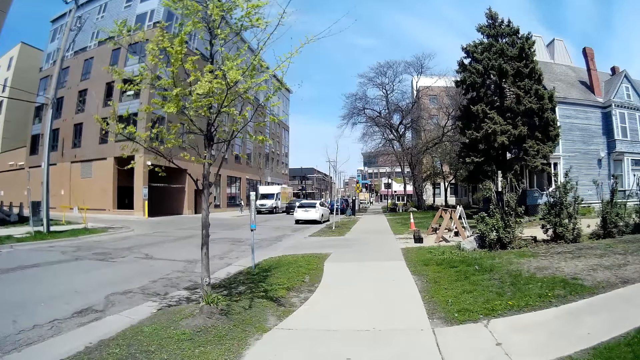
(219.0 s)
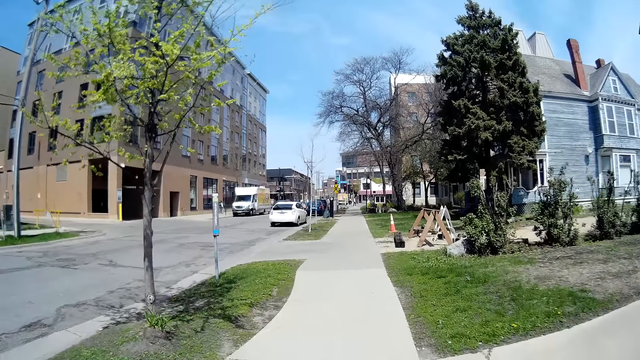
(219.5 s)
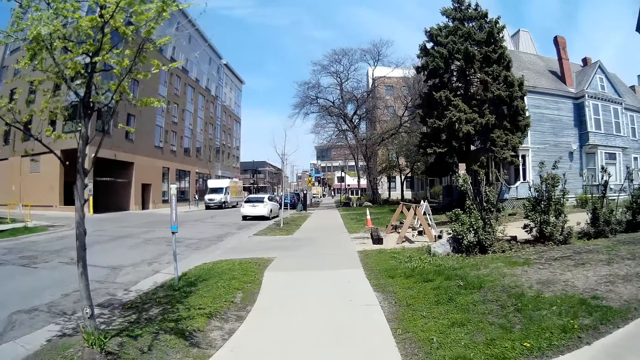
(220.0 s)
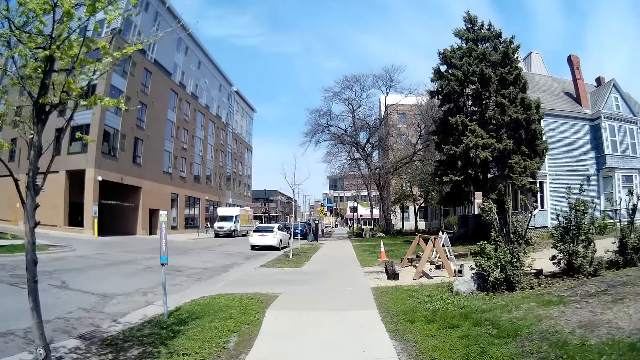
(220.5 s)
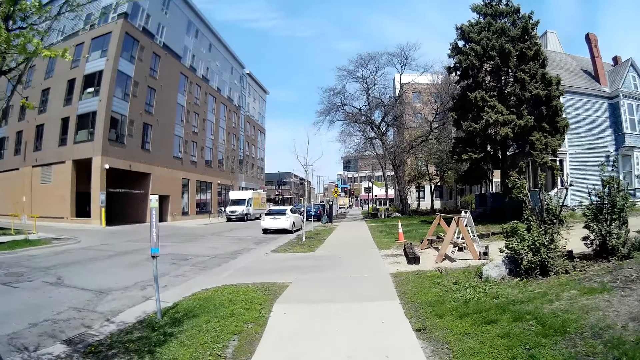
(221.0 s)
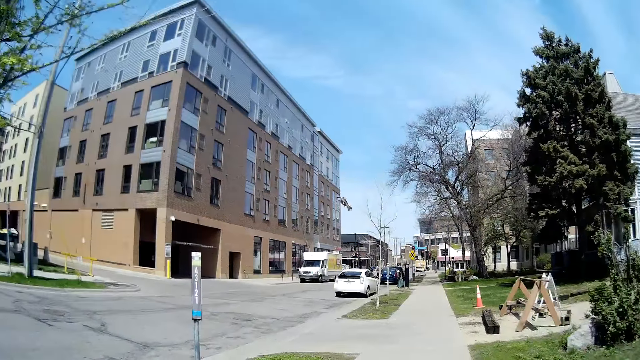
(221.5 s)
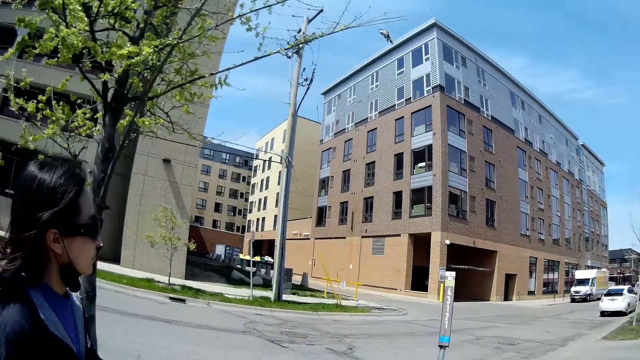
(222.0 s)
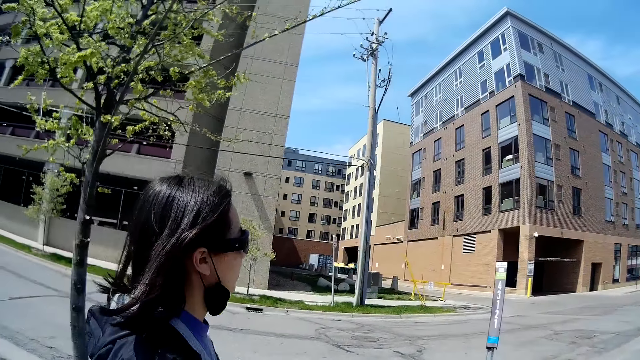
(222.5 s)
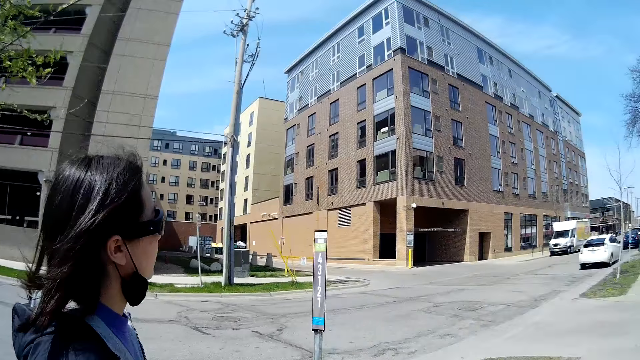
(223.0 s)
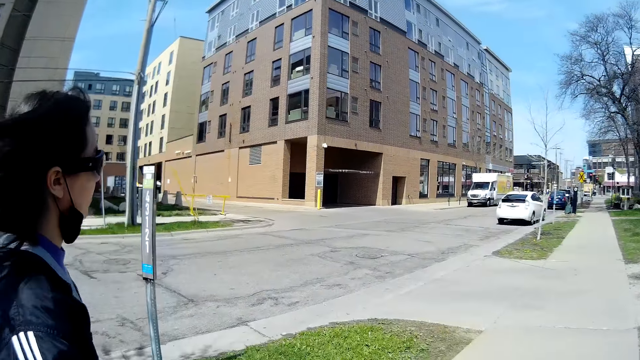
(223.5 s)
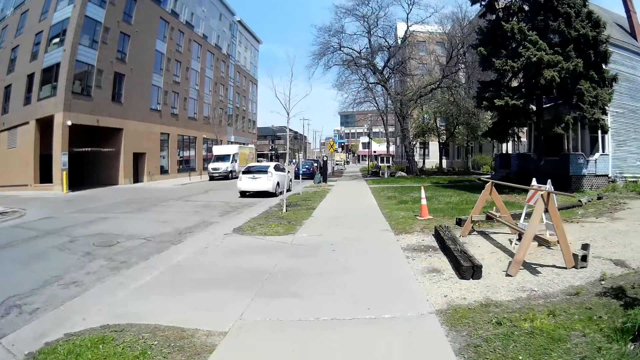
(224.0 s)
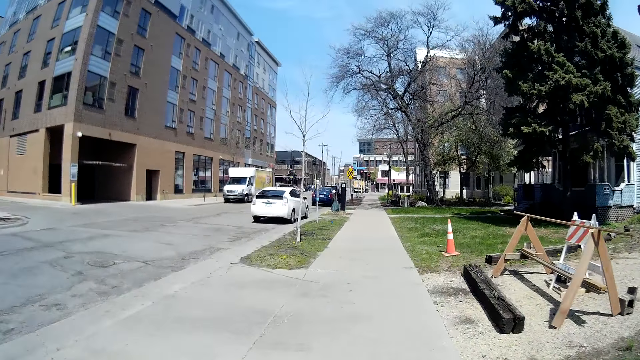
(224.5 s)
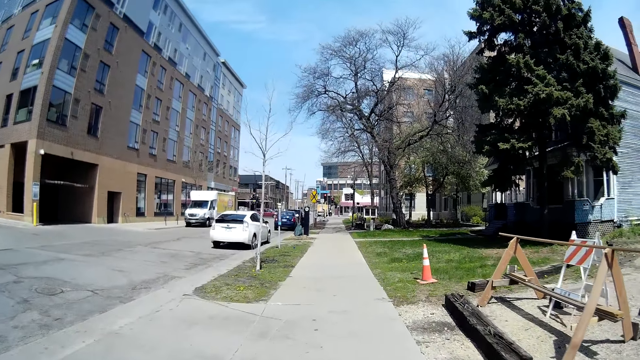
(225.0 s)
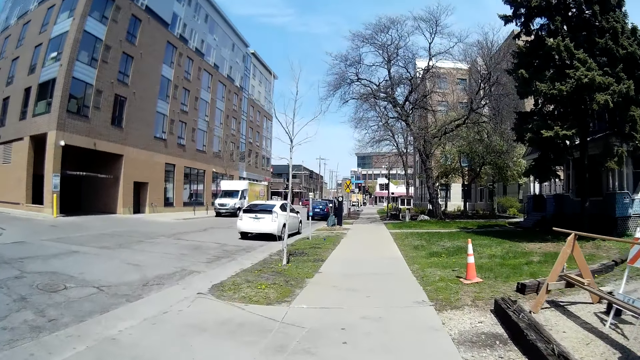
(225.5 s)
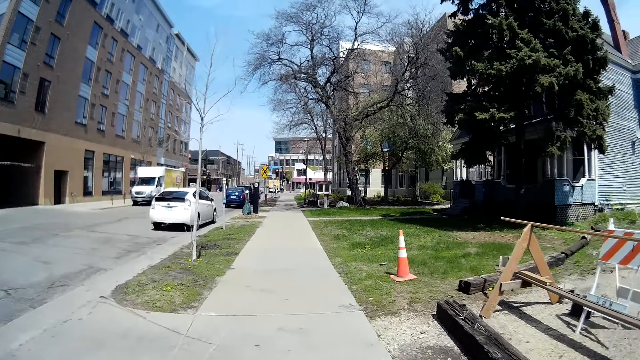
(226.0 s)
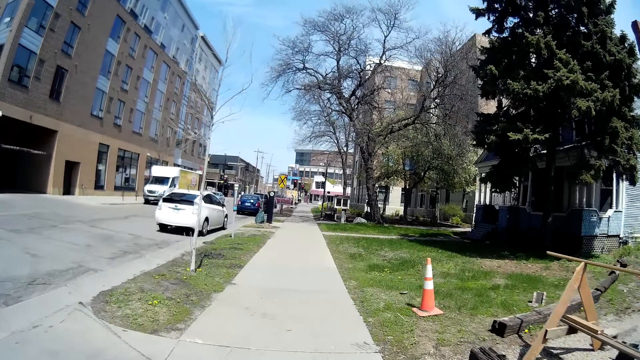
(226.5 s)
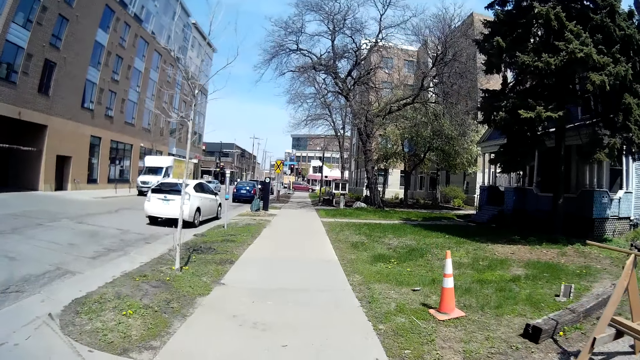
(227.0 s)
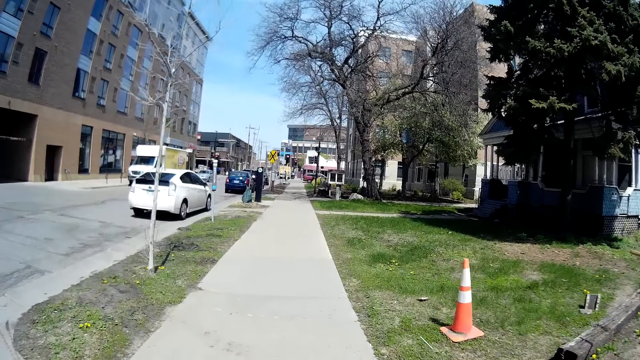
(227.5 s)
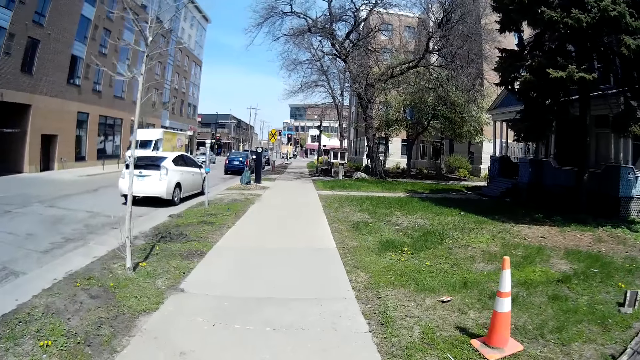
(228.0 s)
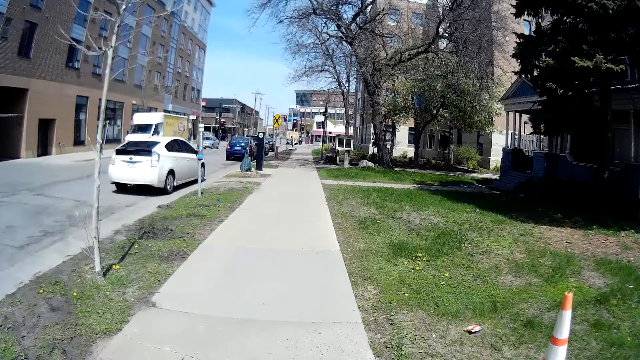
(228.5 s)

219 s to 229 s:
The camera wearer talks to the woman.

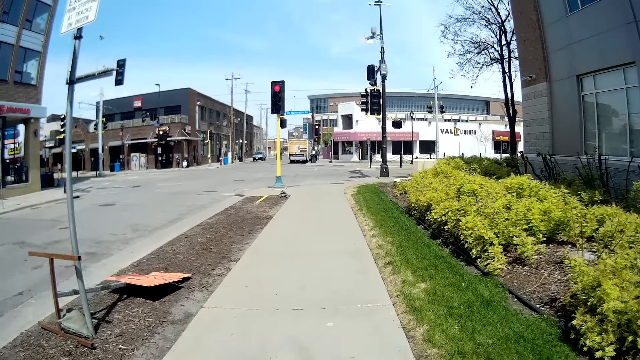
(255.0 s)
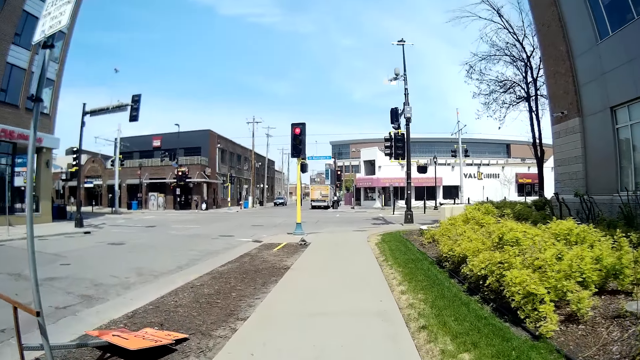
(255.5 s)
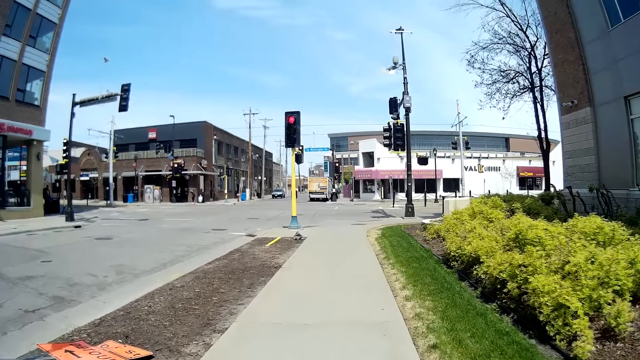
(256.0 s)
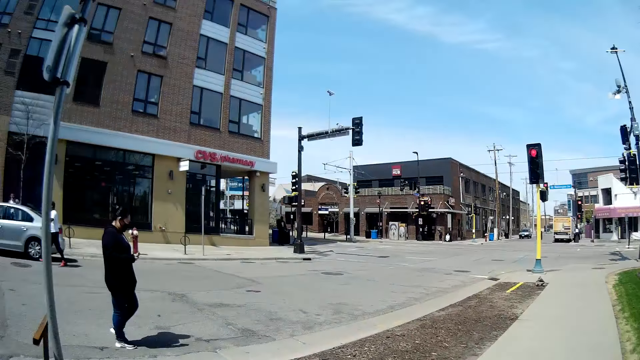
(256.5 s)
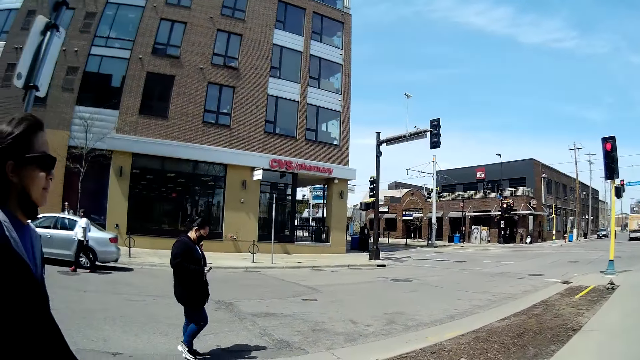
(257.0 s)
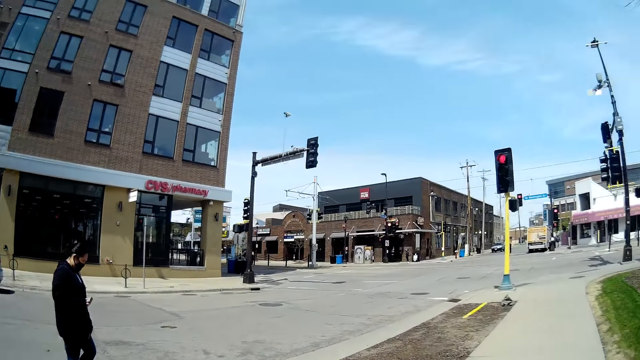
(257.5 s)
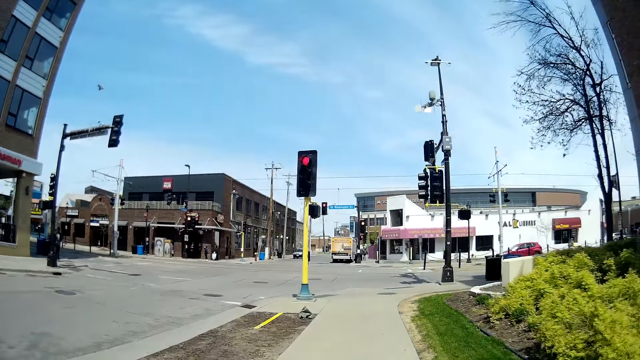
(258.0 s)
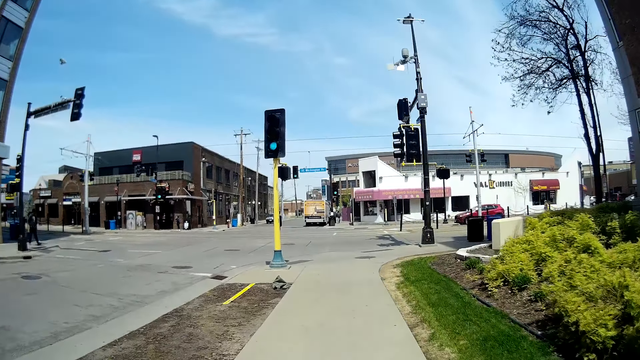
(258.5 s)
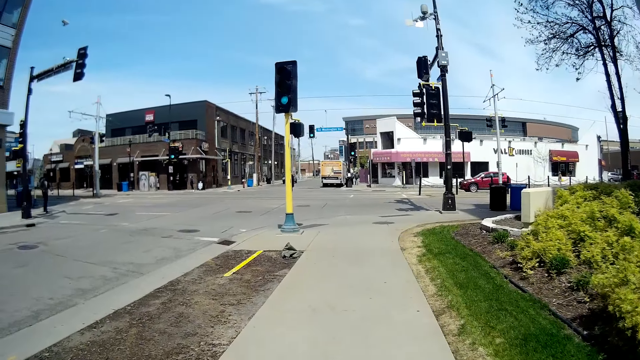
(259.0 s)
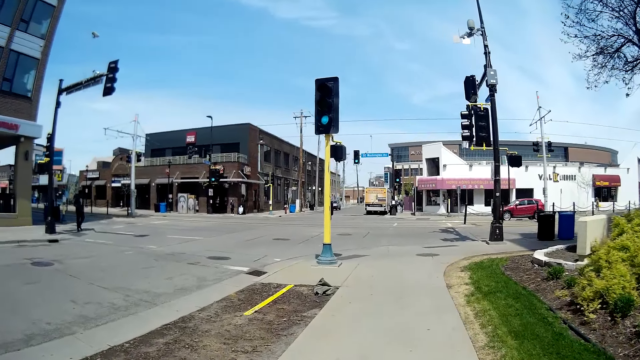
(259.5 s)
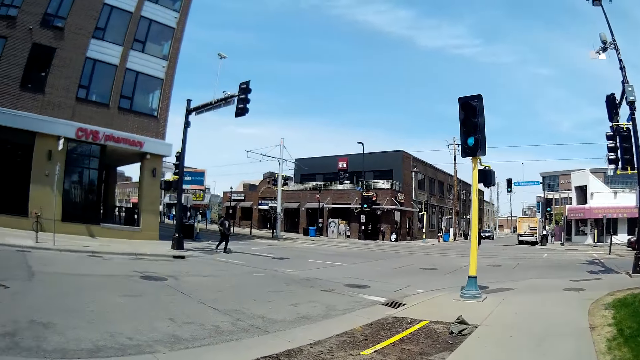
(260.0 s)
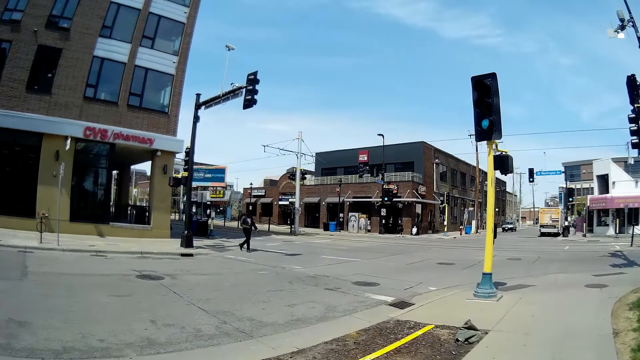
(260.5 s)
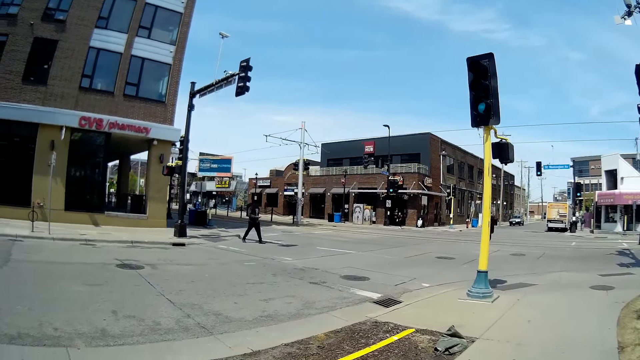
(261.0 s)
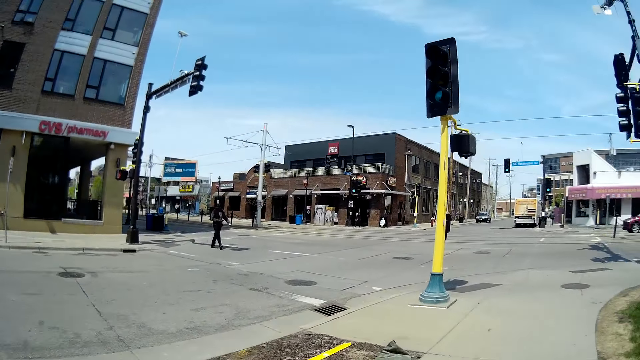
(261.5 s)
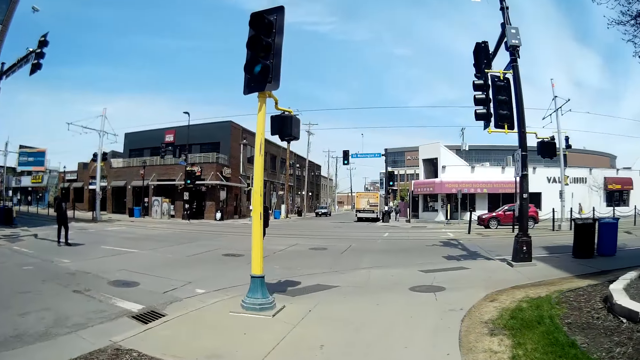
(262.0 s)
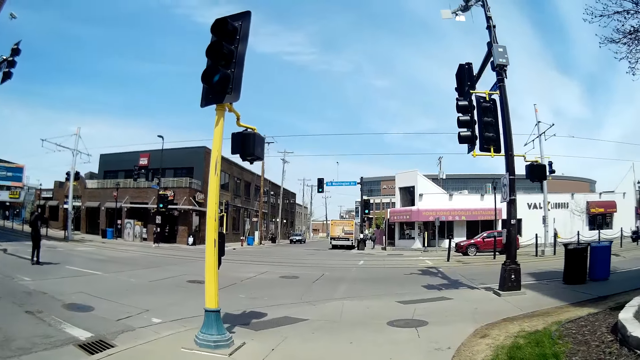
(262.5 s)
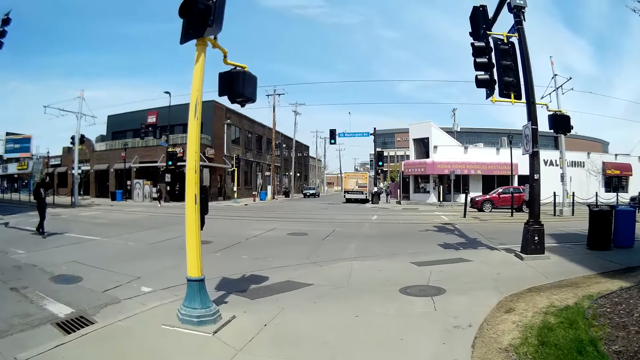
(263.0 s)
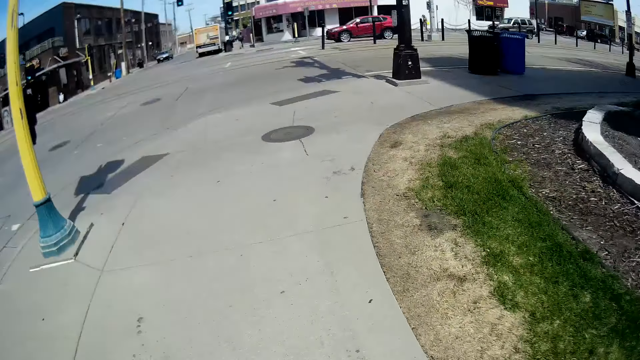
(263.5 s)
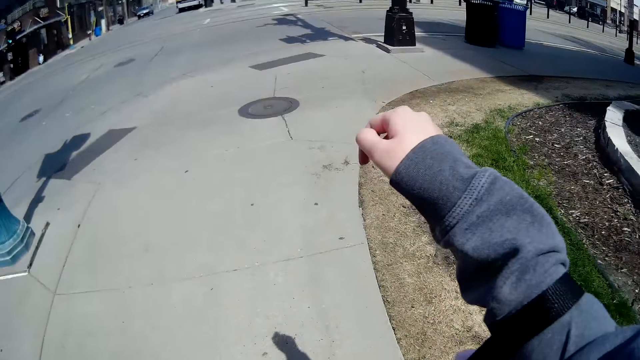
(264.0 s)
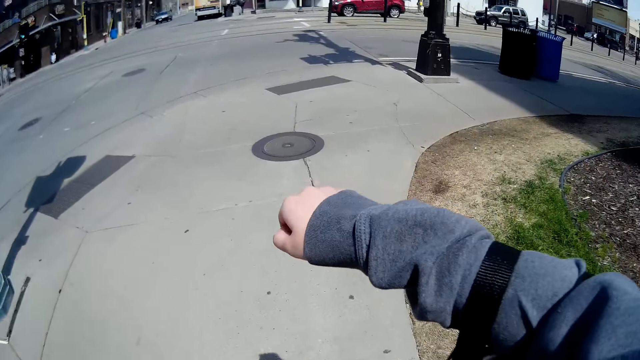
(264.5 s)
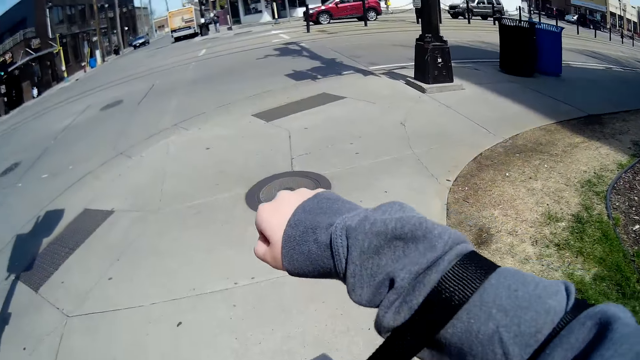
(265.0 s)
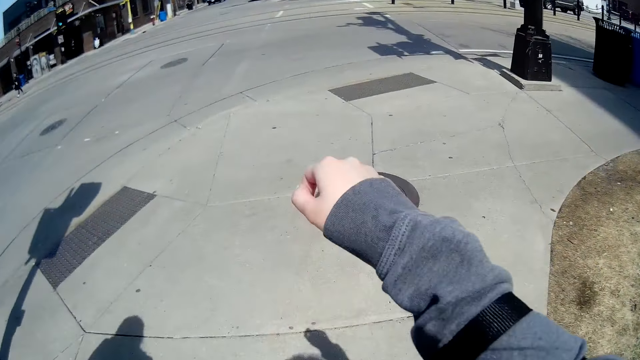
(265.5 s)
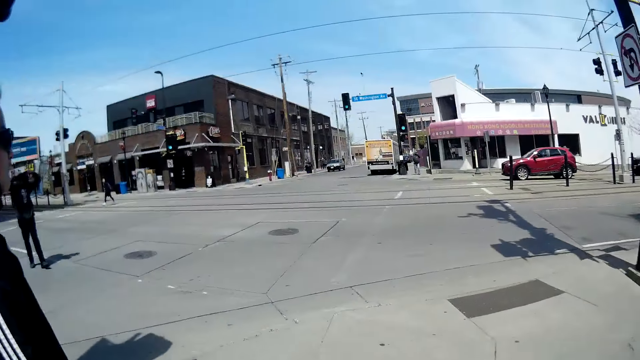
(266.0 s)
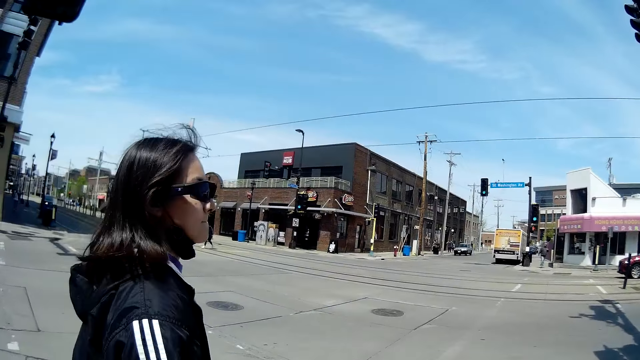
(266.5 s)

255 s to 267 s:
A woman operates a phone with her right hand. A man crosses the road. The camera wearer raises her right arm. She adjusts the band on her right arm with her left hand.
